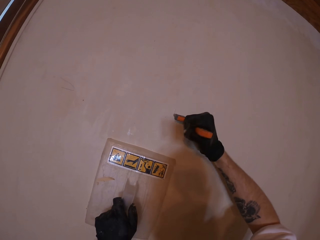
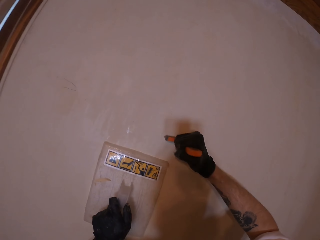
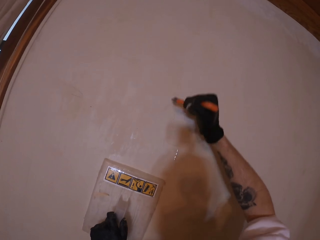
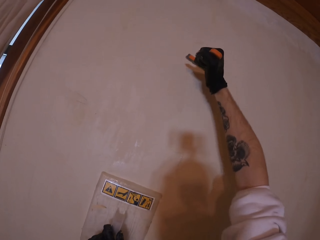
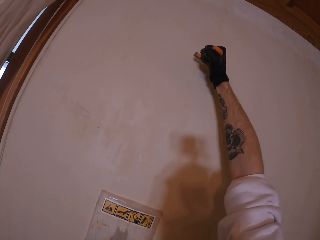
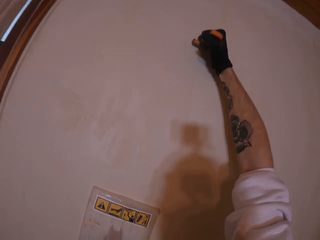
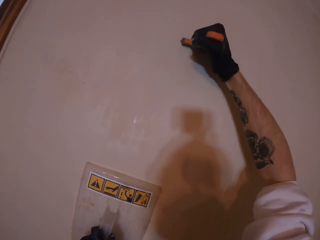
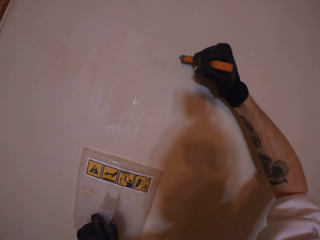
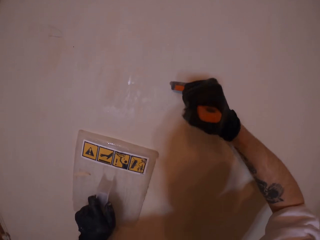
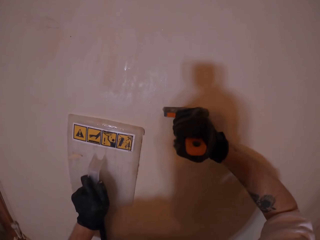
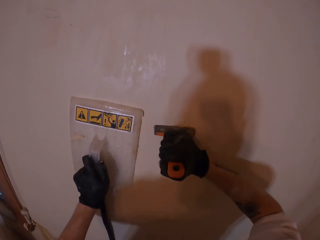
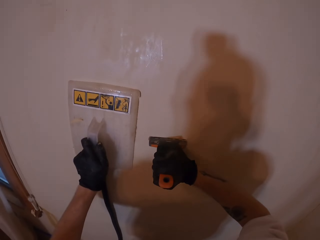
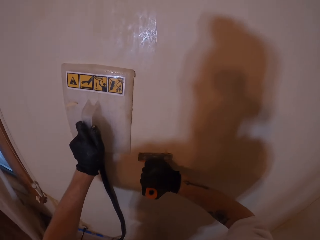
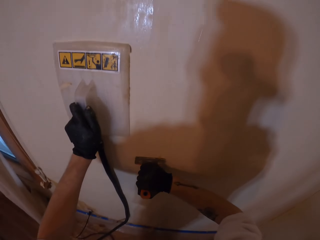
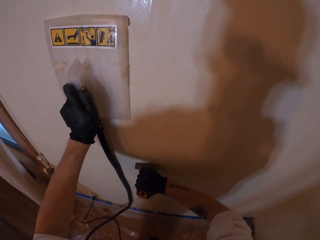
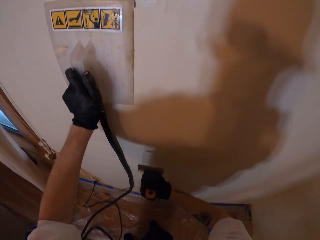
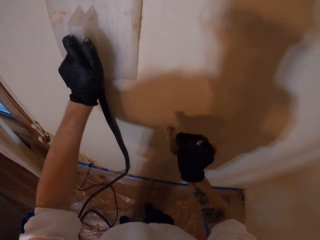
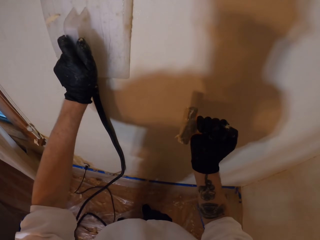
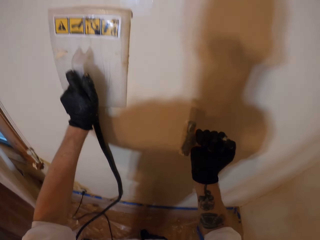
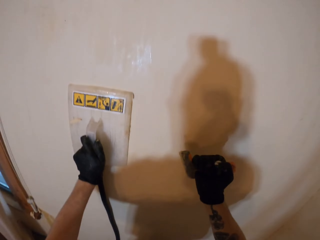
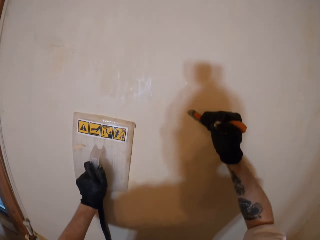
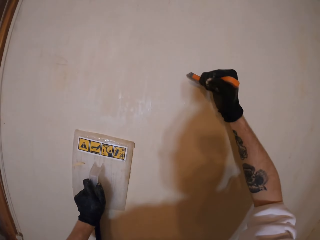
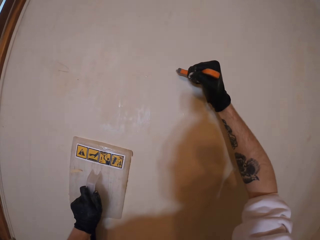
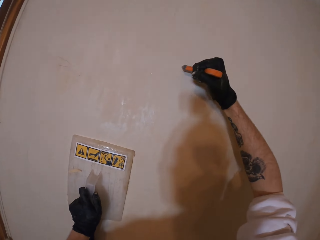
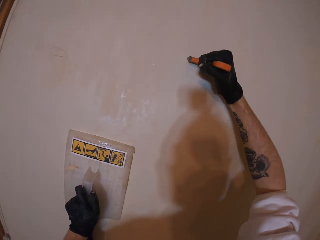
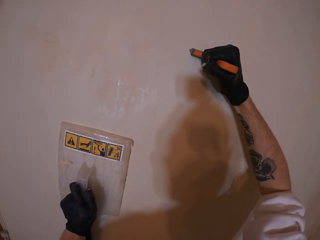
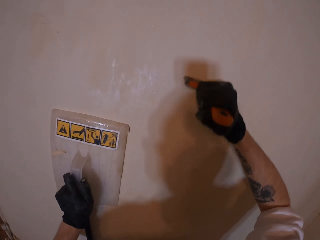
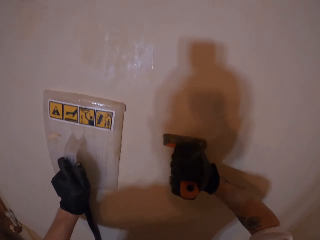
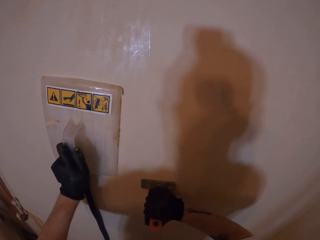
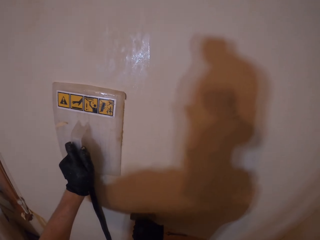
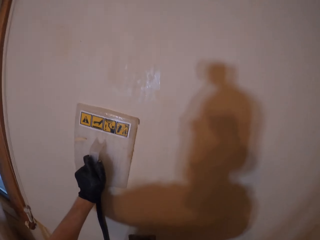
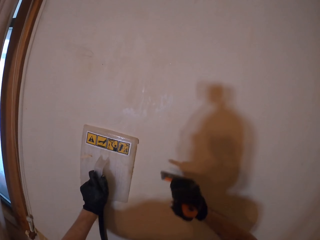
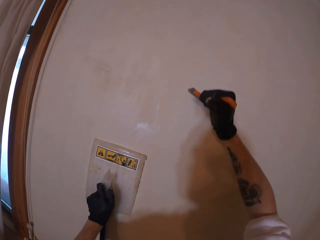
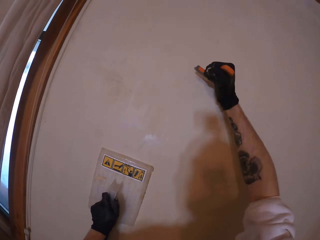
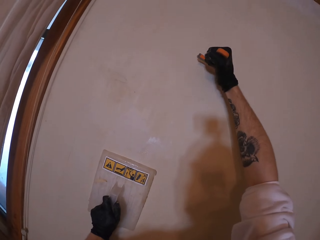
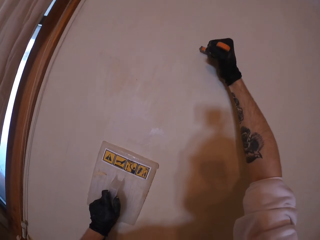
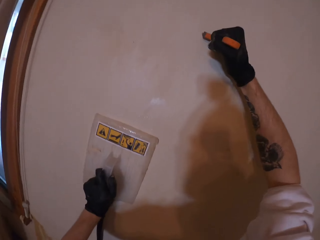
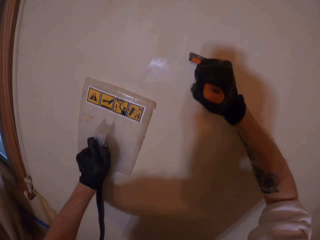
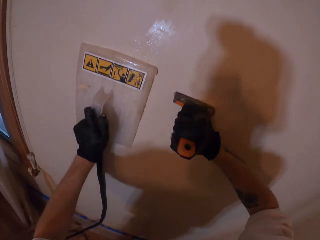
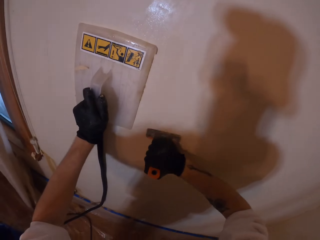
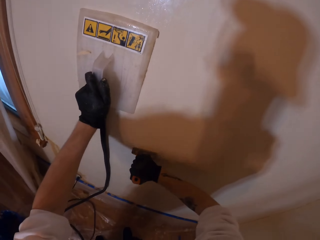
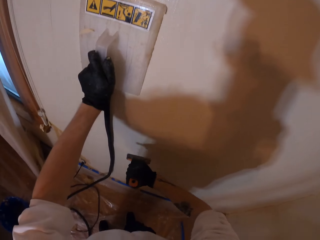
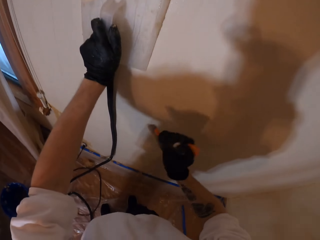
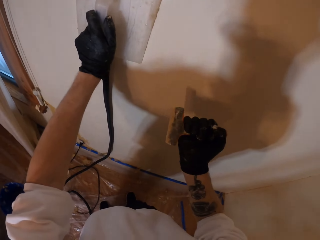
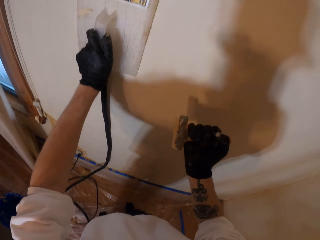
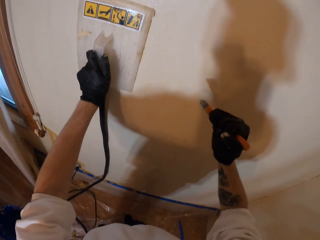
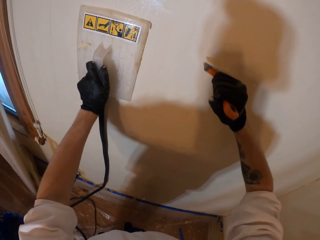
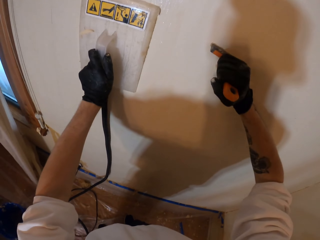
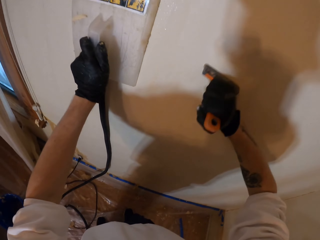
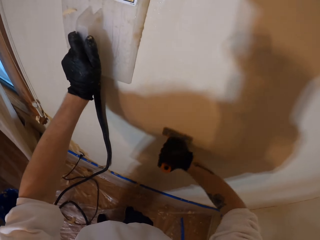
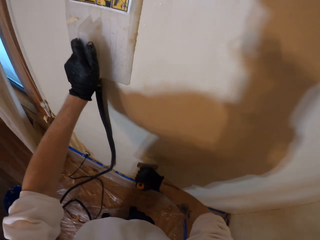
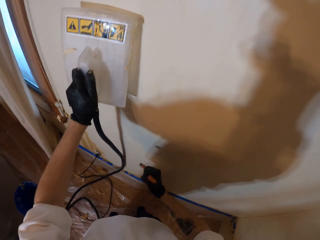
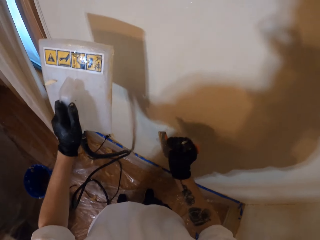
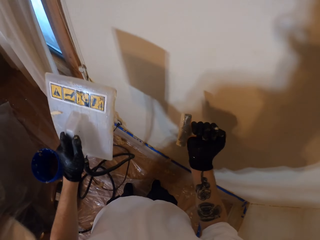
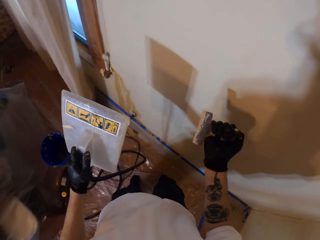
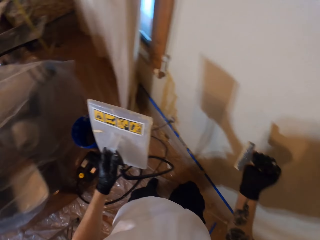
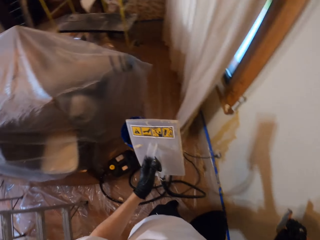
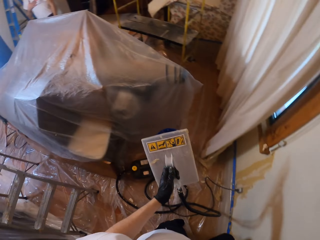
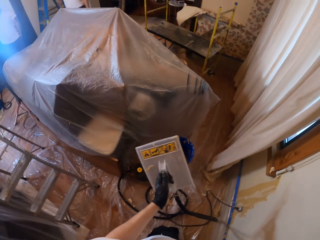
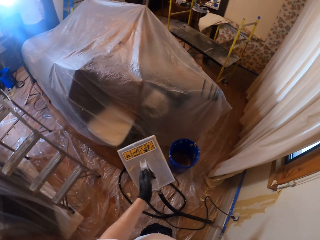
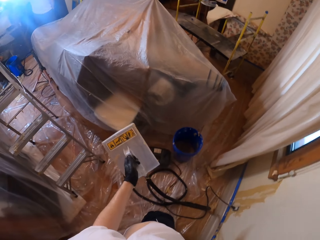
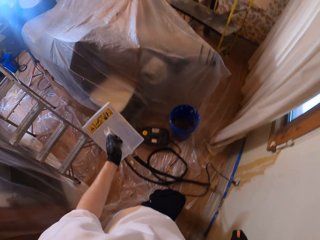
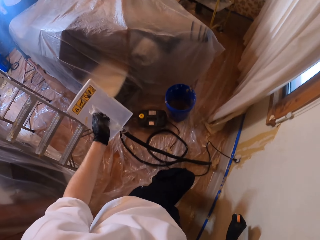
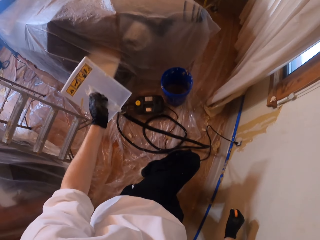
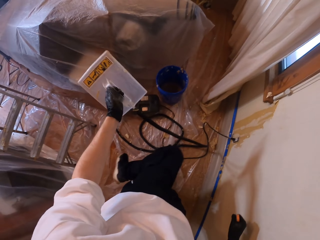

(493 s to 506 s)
The camera wearer moves the plastic float or wallpaper steamer. They remove paint from the wall with a scraper. They look at the scraper. They remove wallpaper from the wall with the scraper. They lift the wallpaper steamer from the wall. They look around.

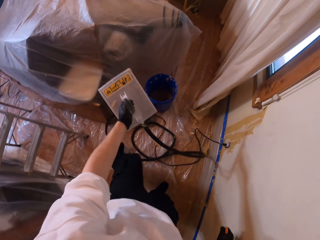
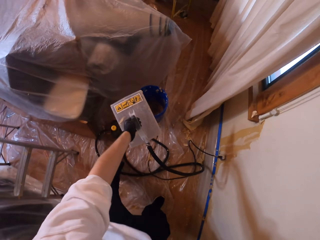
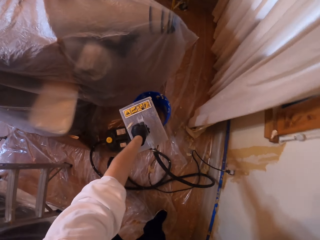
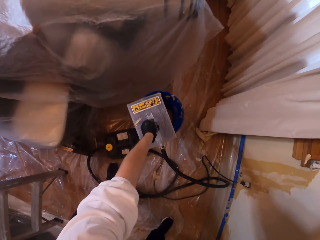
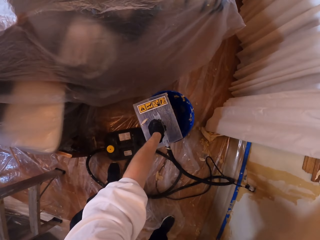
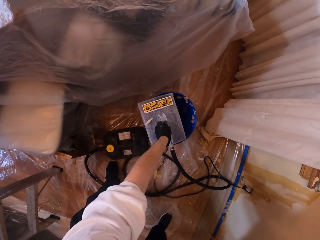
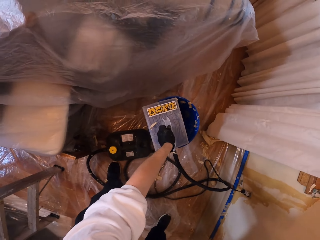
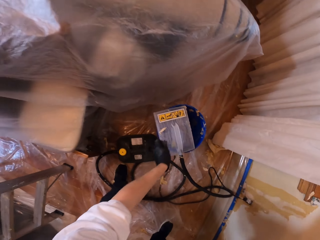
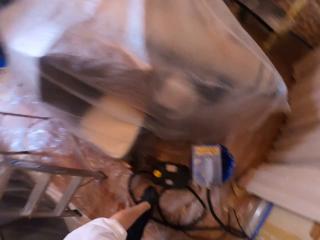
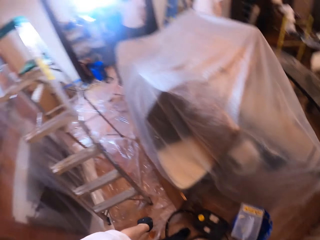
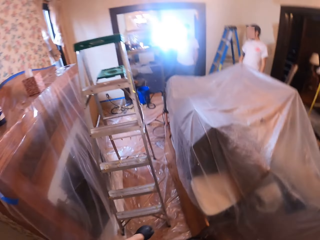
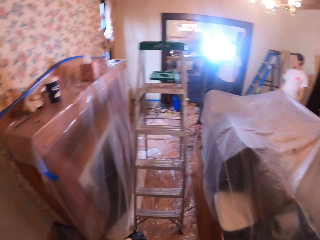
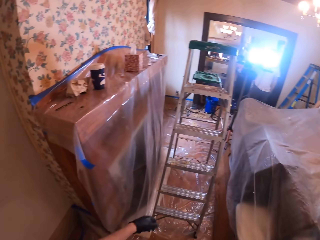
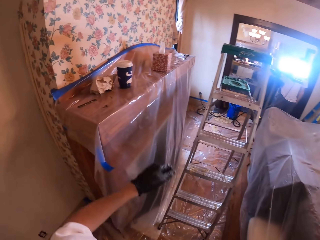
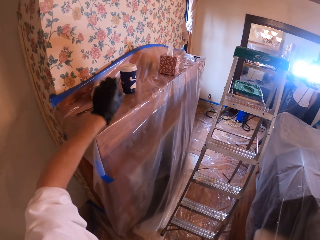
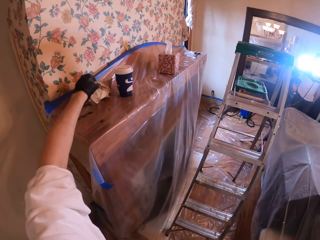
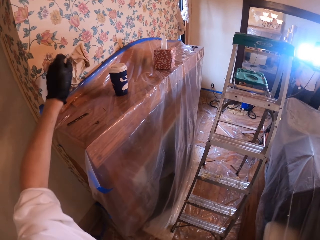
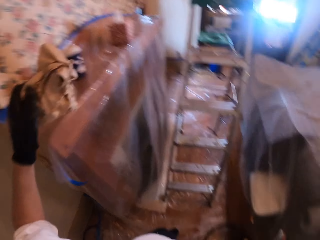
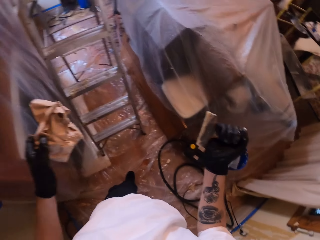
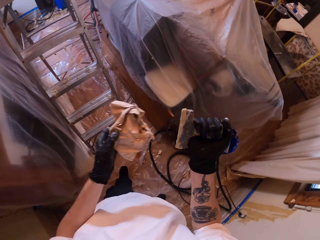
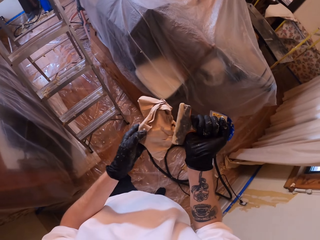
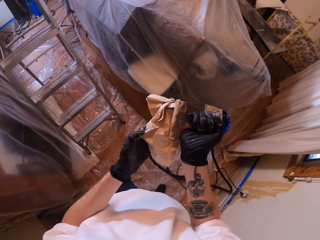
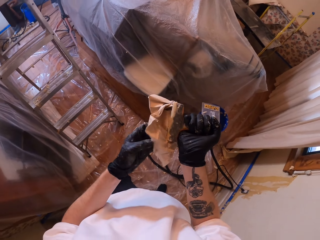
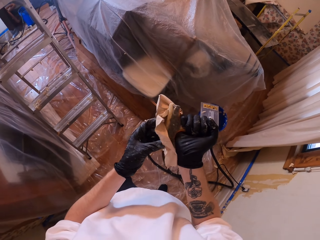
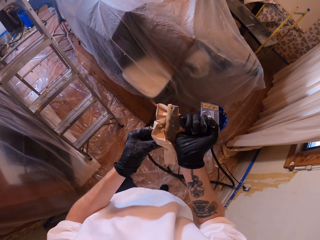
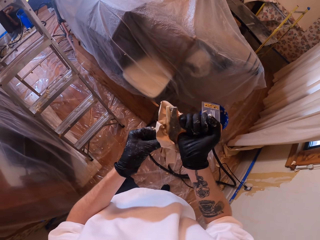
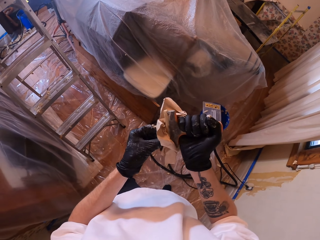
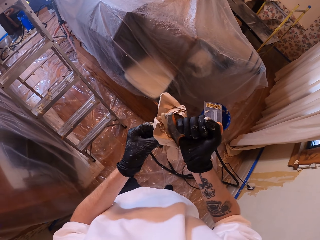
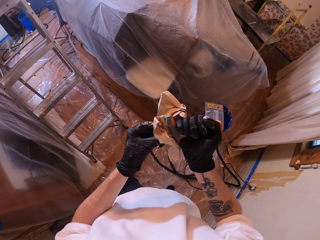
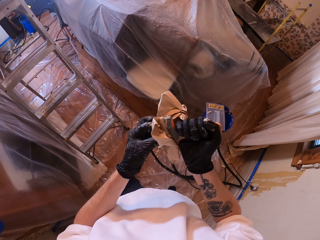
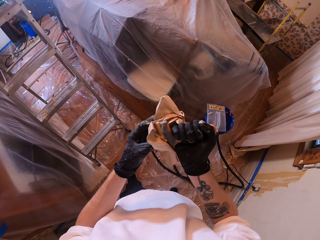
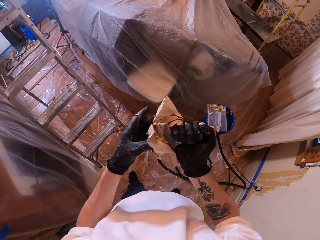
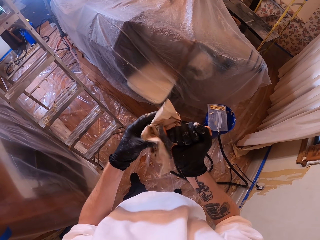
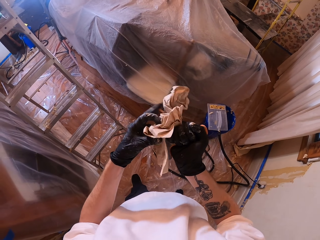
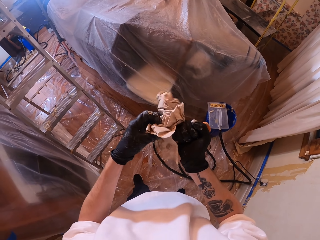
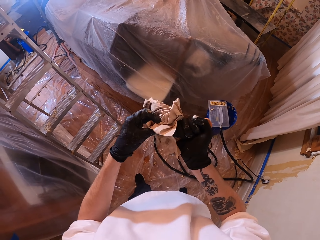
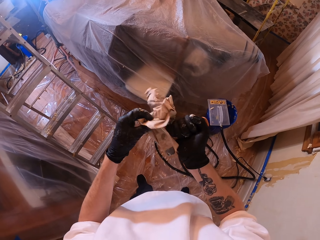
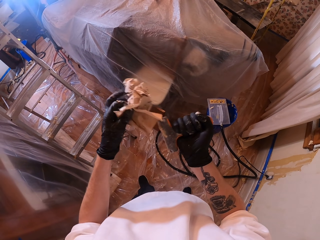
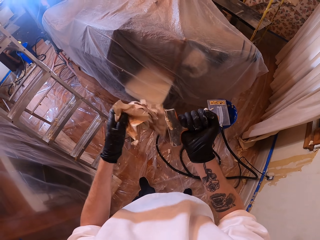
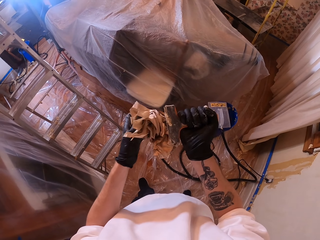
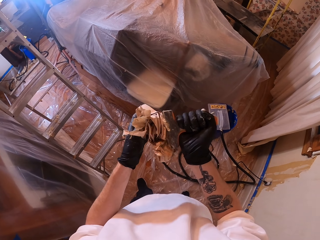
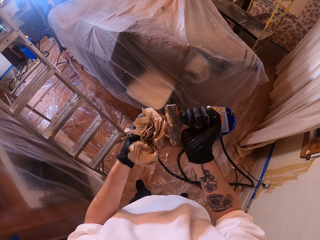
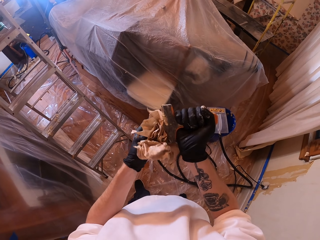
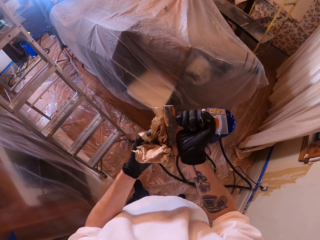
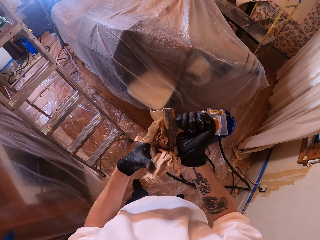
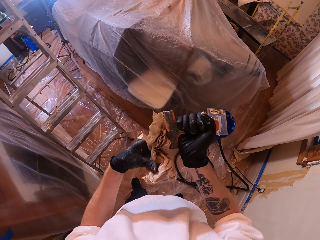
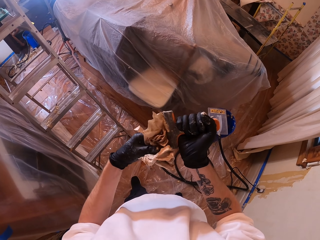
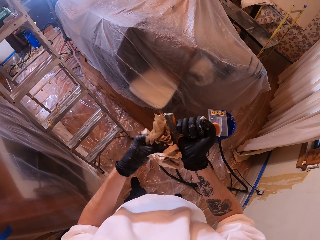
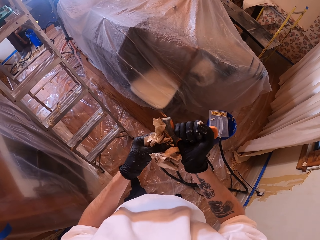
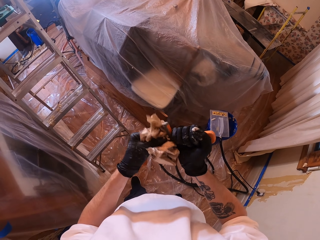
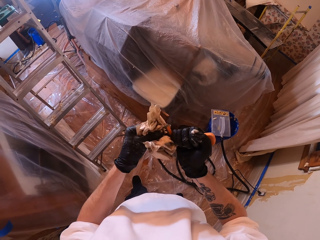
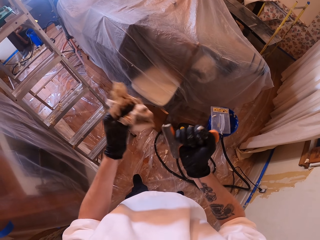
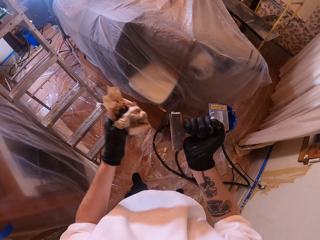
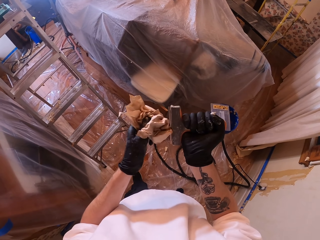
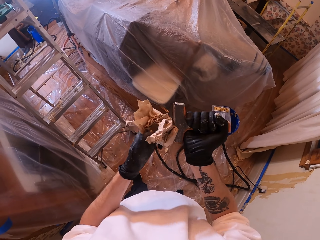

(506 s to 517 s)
The camera wearer makes a step. They bend down. They place the plastic float on top of a bucket. They let go of the plastic float. They look around. They lift the left hand. They pick up a piece of paper. They look around. They wipe the scraper with the paper.
